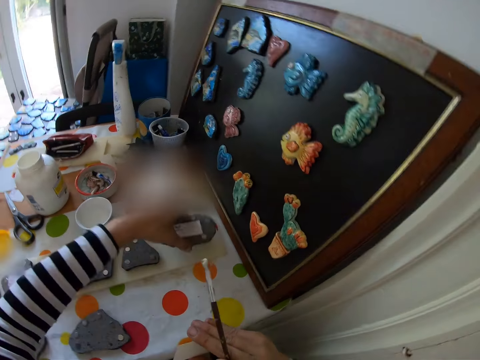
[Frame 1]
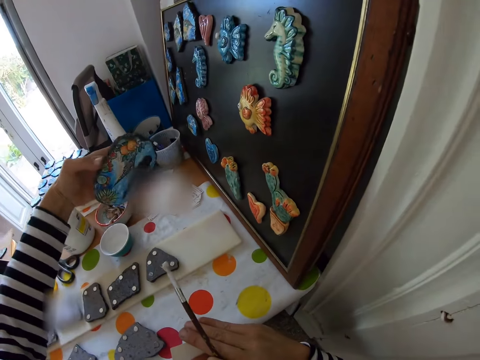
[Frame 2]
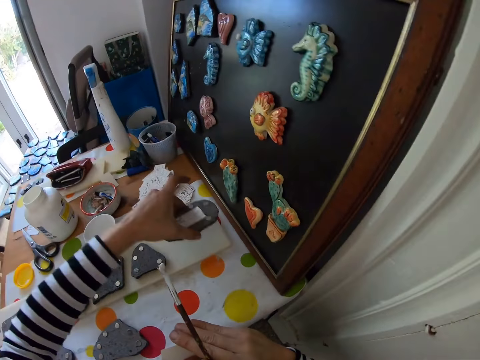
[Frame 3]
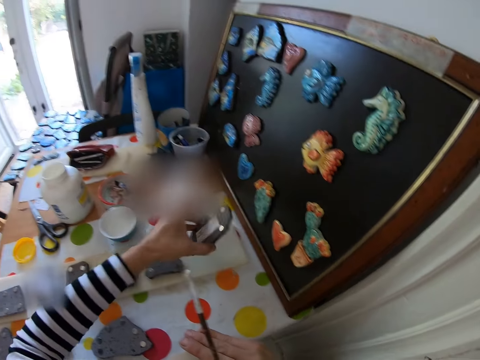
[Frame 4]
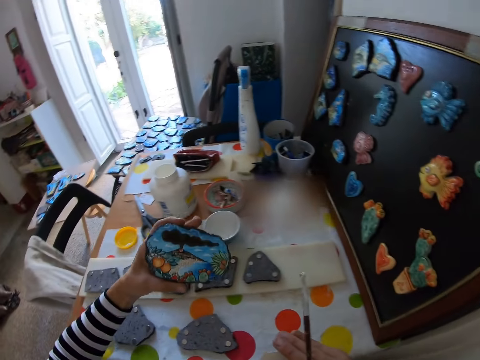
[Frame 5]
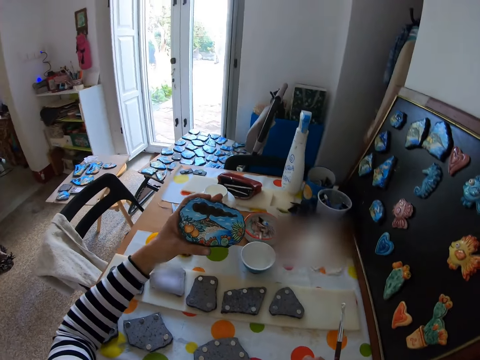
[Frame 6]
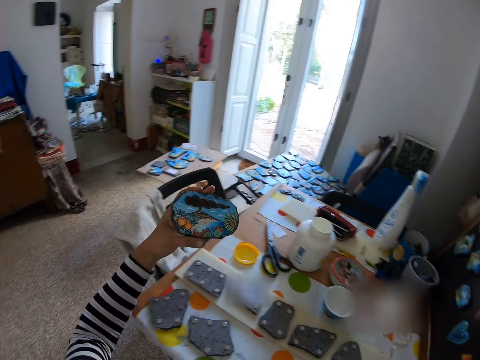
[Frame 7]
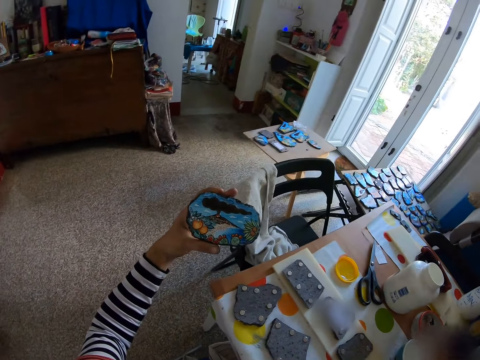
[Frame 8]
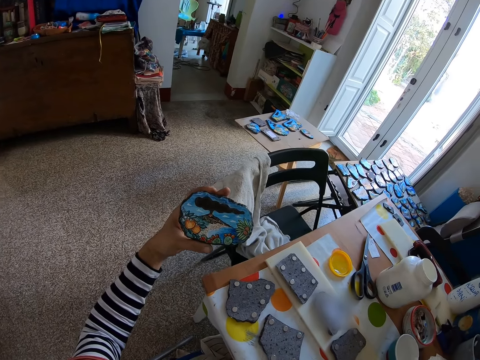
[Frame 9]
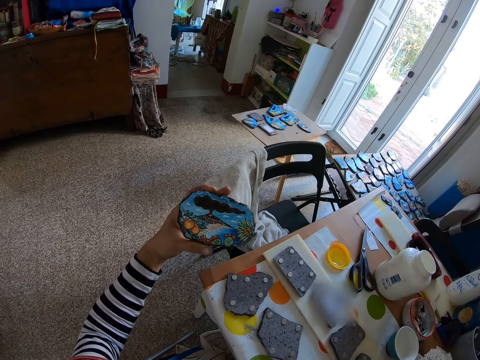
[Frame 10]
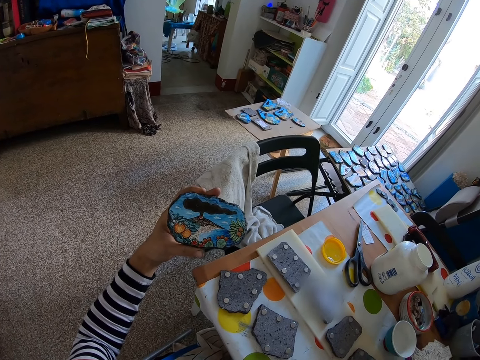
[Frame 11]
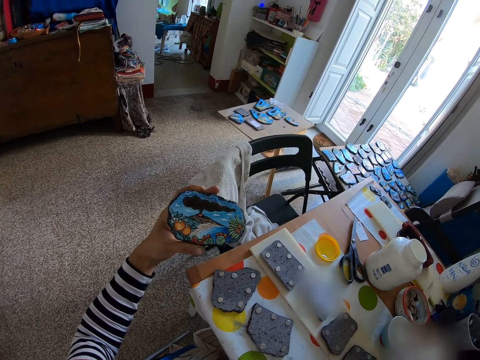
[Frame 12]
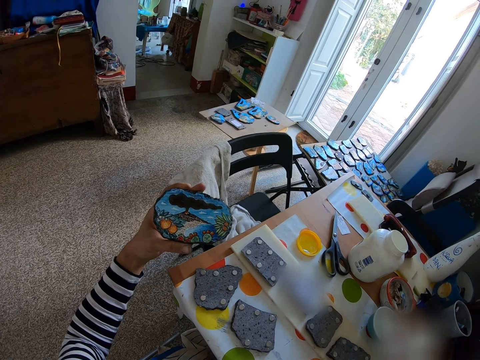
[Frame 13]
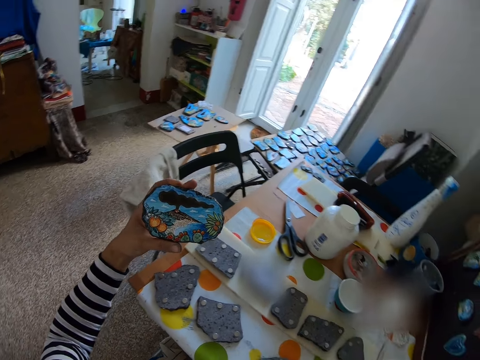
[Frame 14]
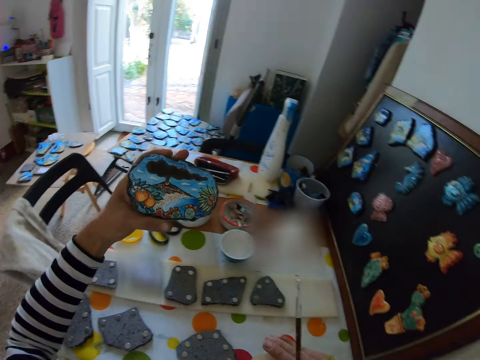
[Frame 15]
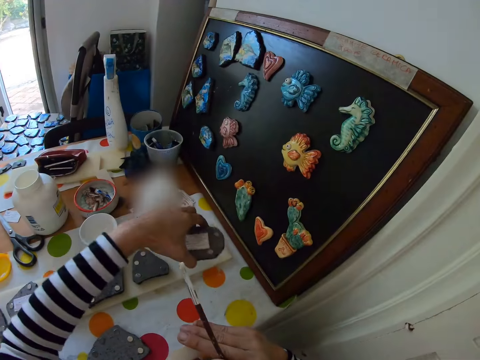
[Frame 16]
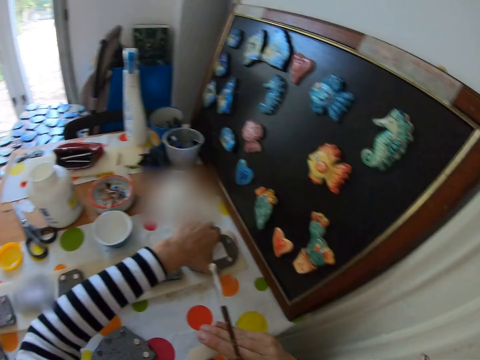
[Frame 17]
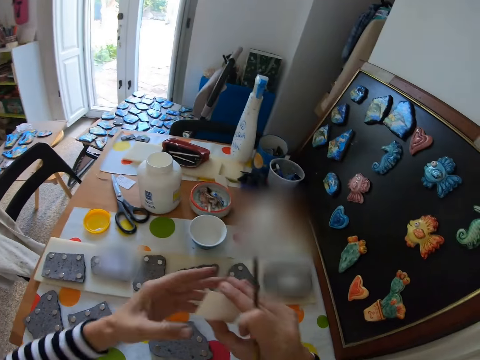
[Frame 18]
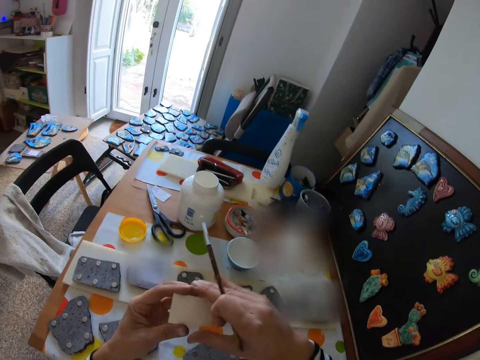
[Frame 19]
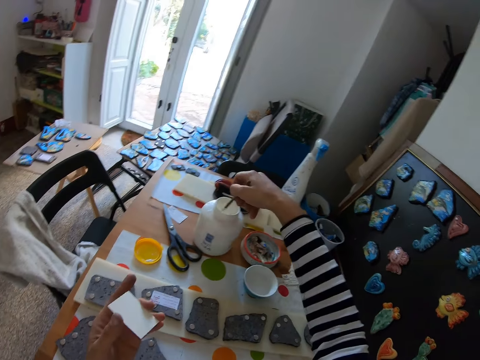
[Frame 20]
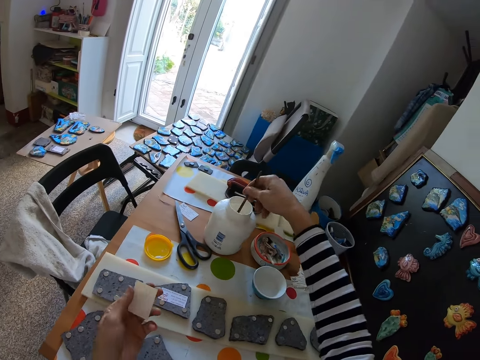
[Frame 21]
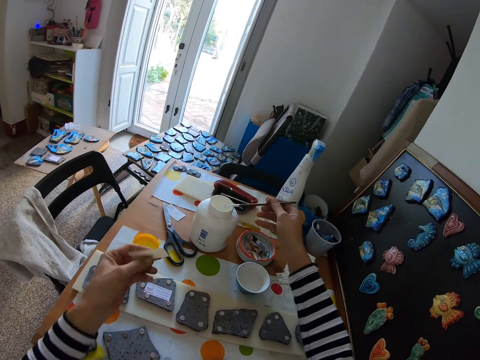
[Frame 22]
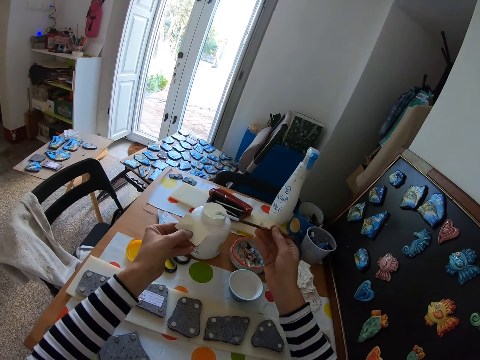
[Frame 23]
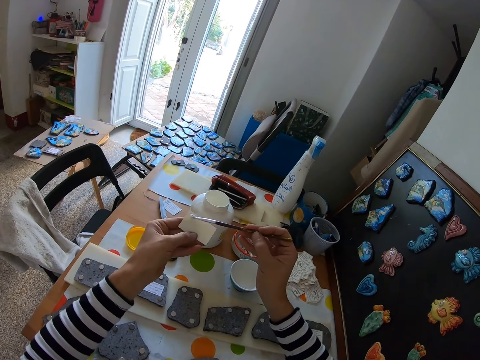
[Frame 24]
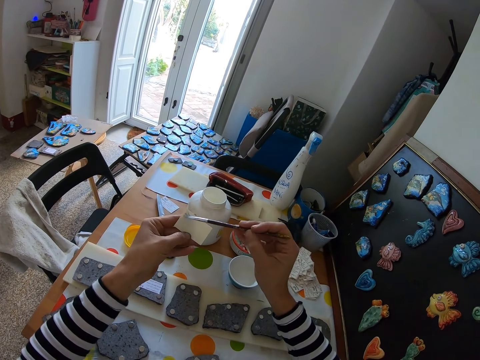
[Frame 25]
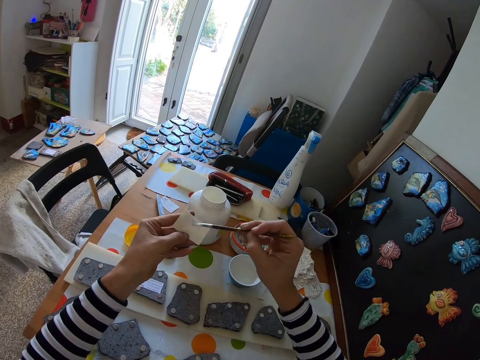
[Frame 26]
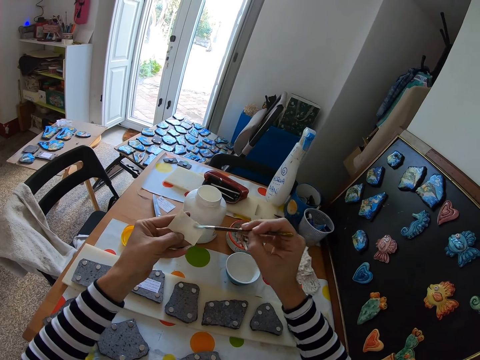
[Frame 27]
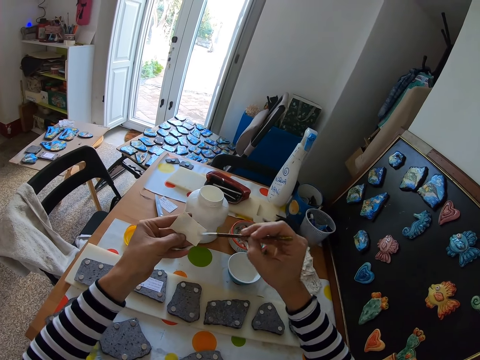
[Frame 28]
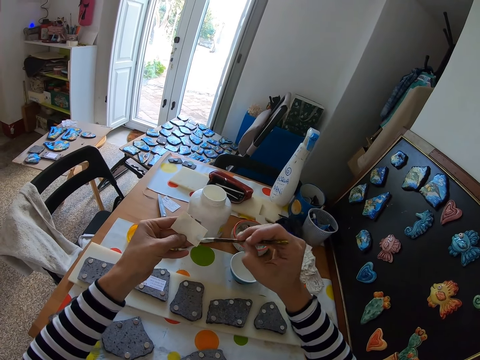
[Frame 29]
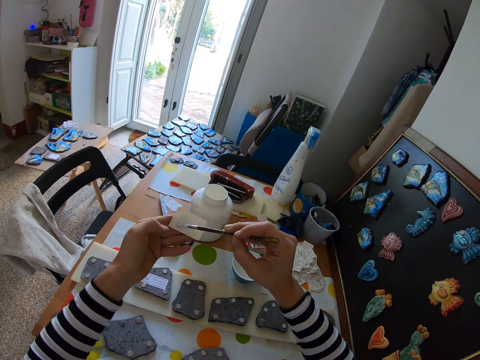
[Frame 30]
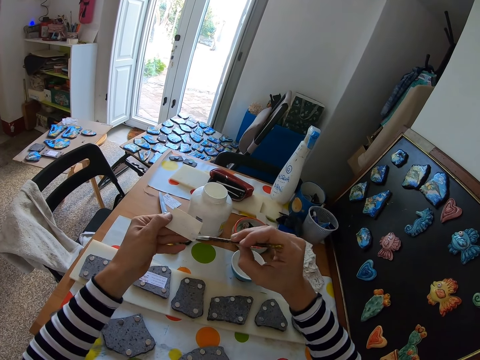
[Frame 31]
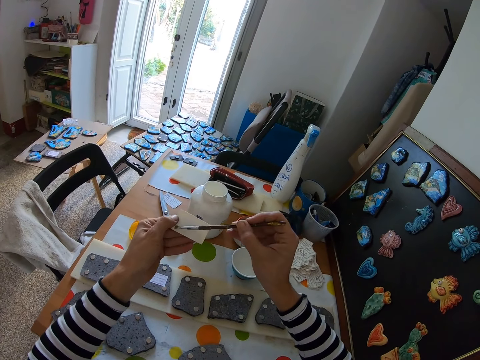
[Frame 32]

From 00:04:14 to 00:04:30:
The camera wearer carries the magnetic animal or sticker from the table with his left hand. He drops the magnetic animal on the table with his left hand. He carries the magnetic animal from the table with his left hand. He looks at the sticker. He drops the magnetic animal on the table with his left hand. He dips the paint brush into the liquid in the bottle with his right hand. He paints the paper card with the paintbrush in his right hand.

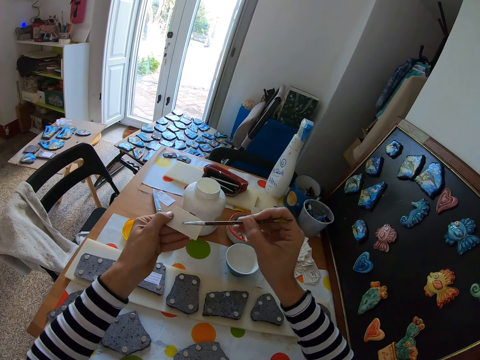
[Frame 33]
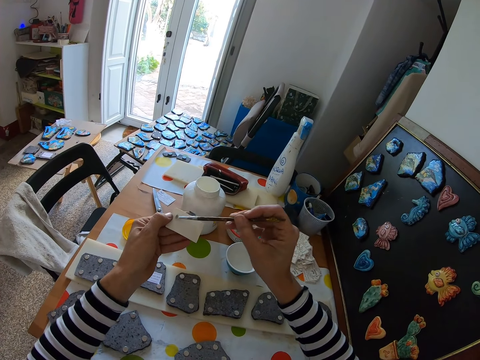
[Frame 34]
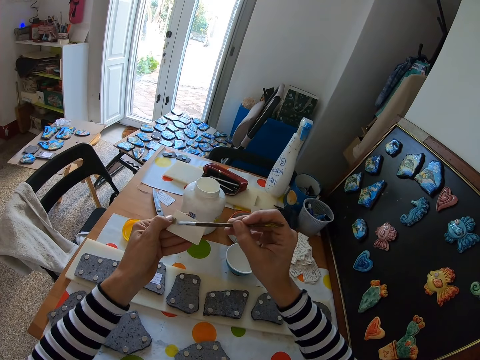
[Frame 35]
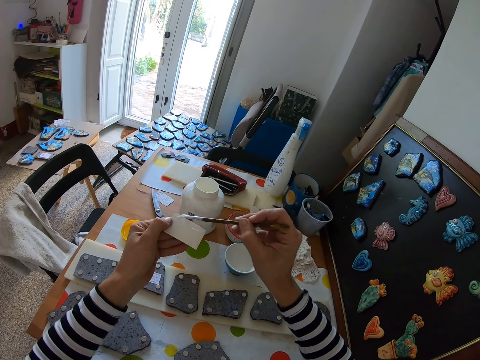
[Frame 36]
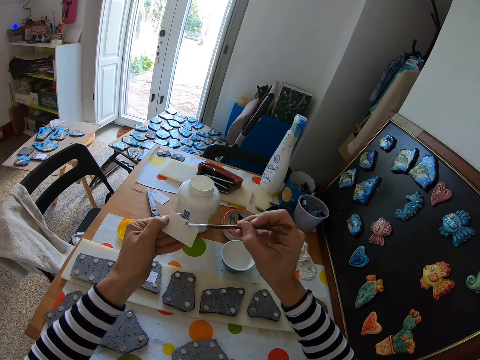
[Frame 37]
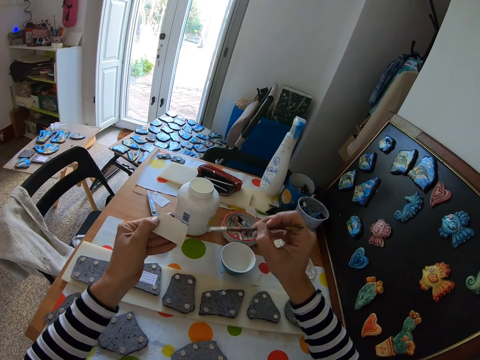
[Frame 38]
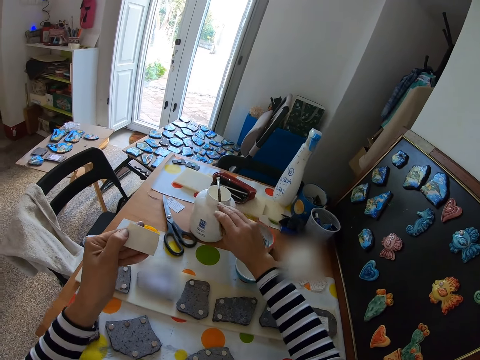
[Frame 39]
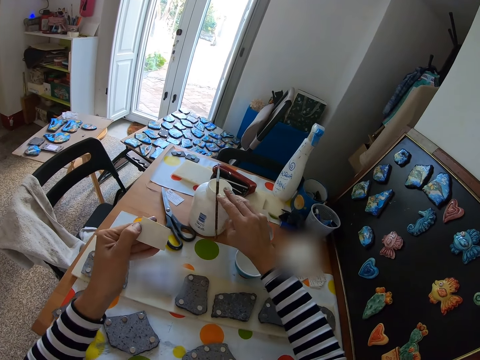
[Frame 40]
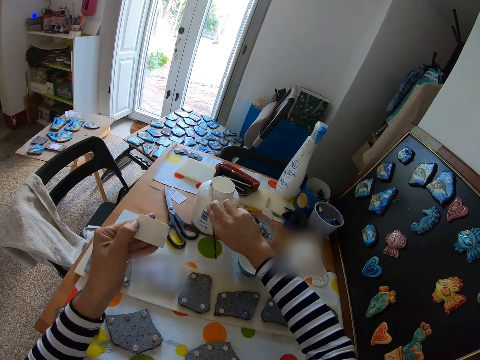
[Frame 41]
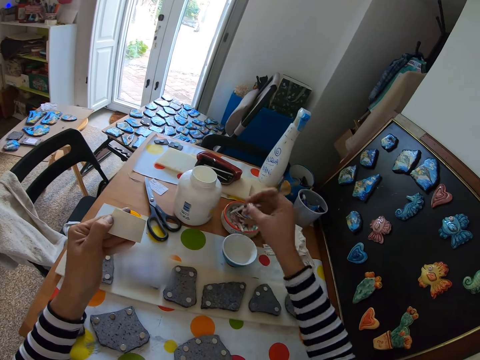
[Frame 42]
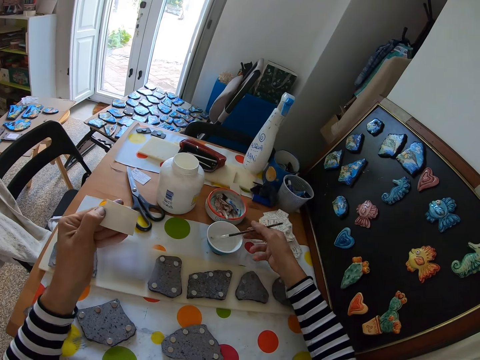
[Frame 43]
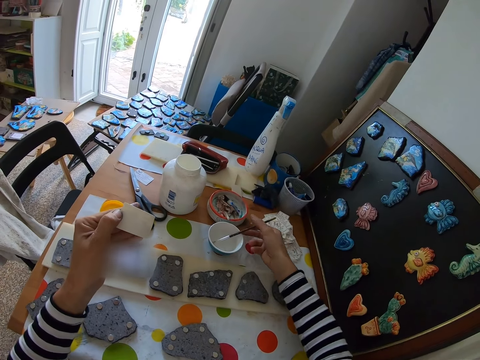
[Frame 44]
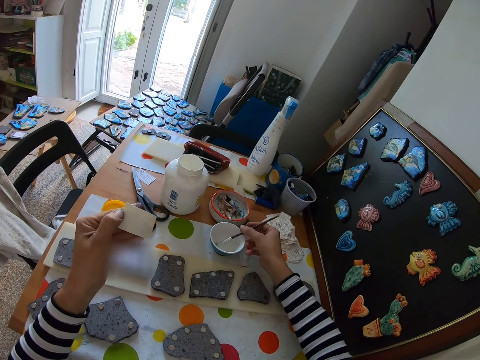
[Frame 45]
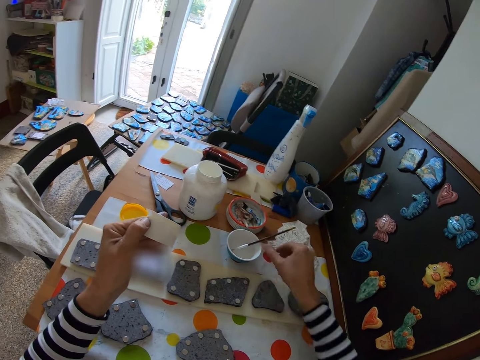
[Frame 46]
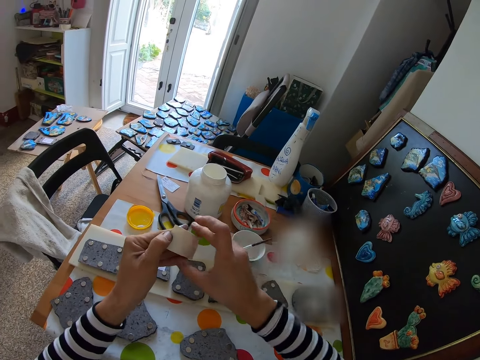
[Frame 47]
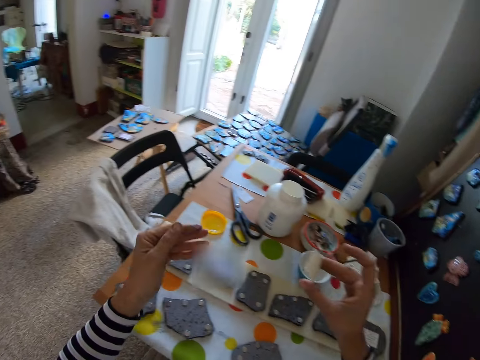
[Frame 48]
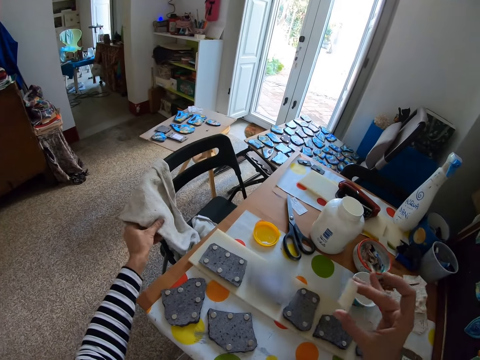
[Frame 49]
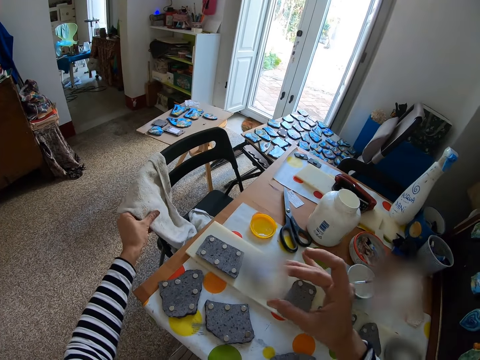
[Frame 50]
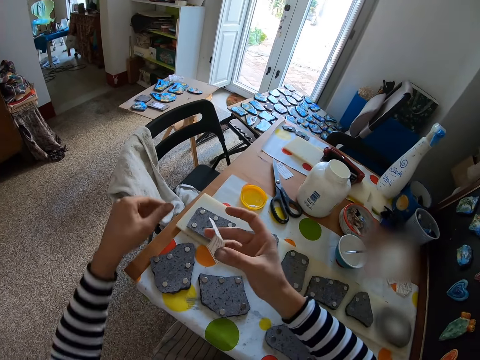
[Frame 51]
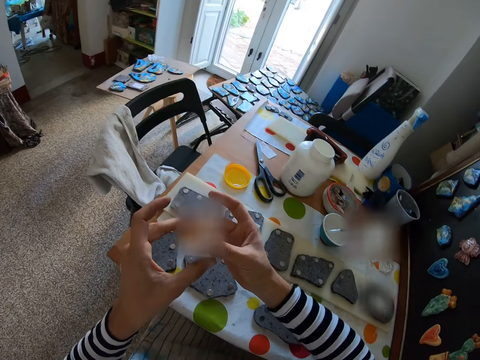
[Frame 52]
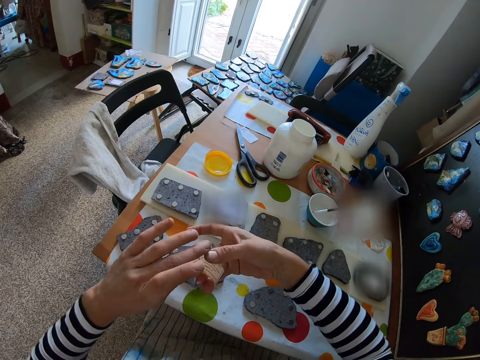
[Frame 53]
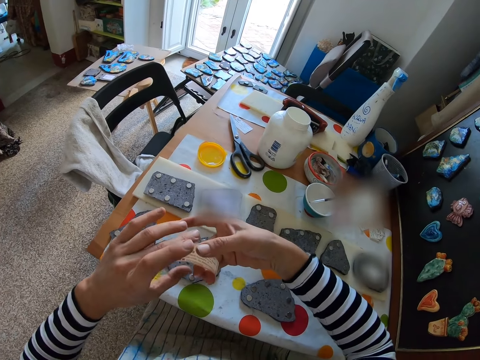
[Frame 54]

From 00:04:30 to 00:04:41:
The camera wearer drops the paintbrush on the bottle with his right hand. He drops the paintbrush in the plate with his right hand. He cleans his left hand with the cloth. He turns the paper.
